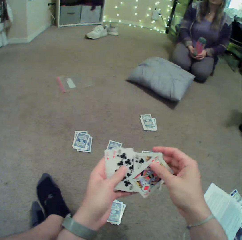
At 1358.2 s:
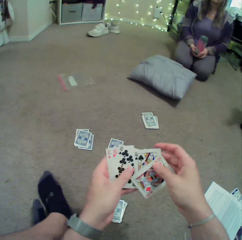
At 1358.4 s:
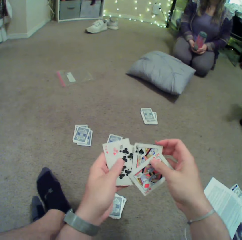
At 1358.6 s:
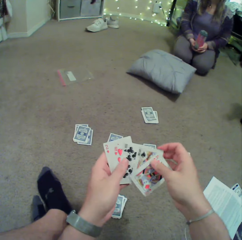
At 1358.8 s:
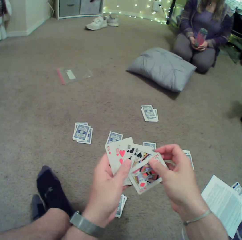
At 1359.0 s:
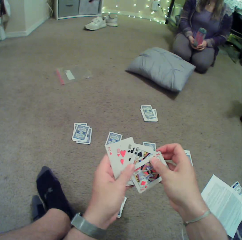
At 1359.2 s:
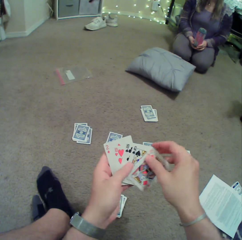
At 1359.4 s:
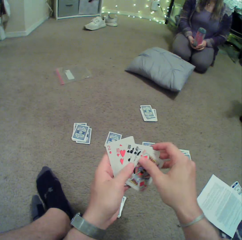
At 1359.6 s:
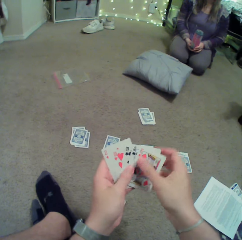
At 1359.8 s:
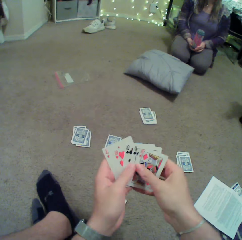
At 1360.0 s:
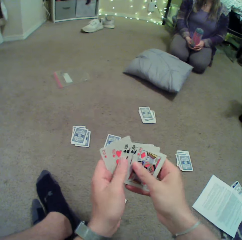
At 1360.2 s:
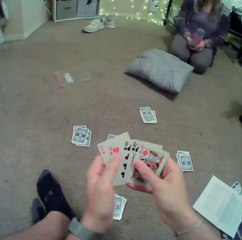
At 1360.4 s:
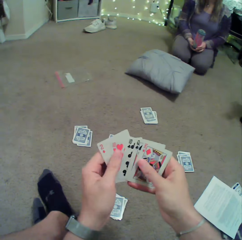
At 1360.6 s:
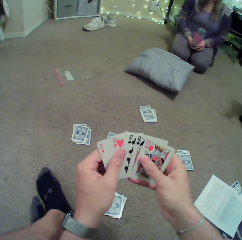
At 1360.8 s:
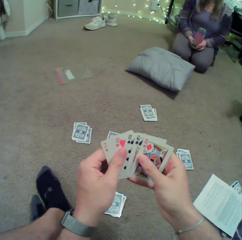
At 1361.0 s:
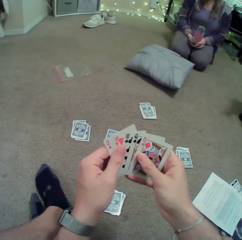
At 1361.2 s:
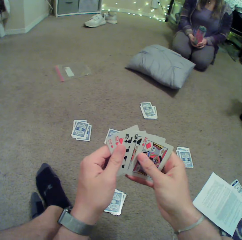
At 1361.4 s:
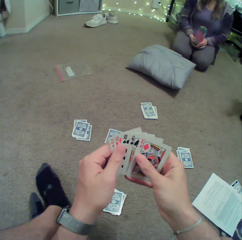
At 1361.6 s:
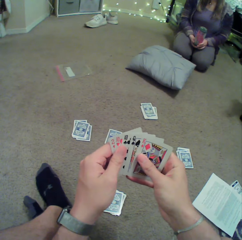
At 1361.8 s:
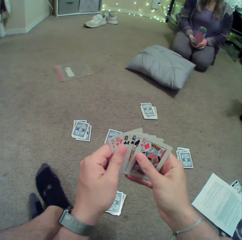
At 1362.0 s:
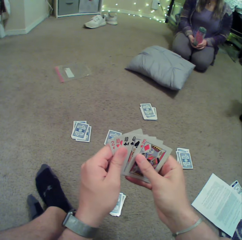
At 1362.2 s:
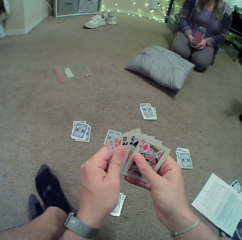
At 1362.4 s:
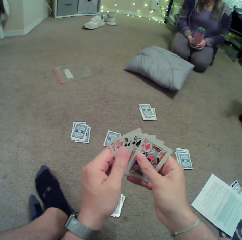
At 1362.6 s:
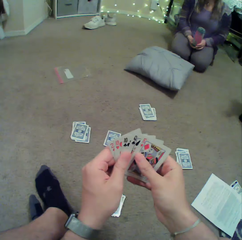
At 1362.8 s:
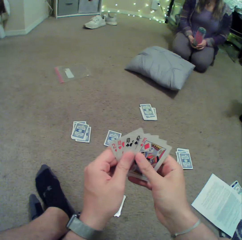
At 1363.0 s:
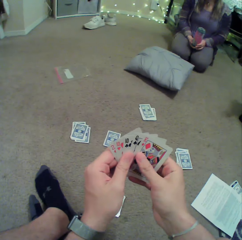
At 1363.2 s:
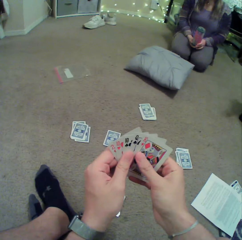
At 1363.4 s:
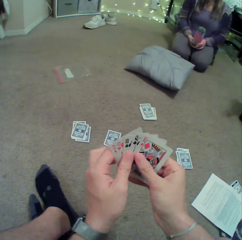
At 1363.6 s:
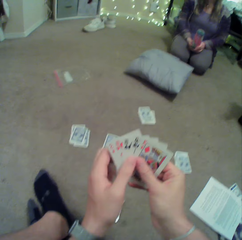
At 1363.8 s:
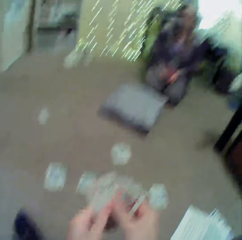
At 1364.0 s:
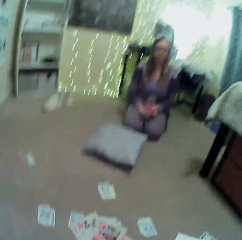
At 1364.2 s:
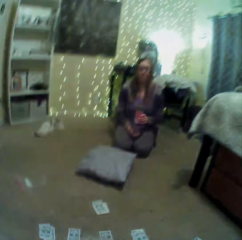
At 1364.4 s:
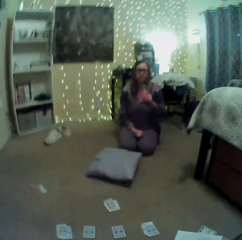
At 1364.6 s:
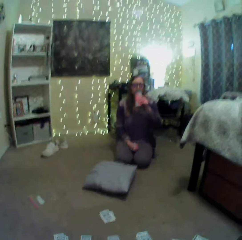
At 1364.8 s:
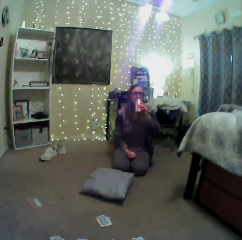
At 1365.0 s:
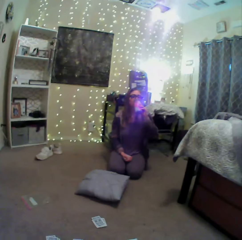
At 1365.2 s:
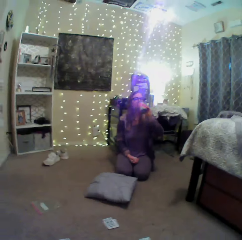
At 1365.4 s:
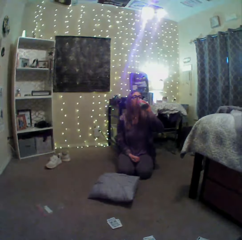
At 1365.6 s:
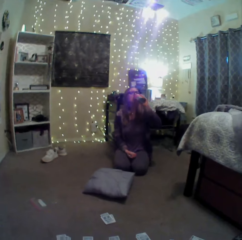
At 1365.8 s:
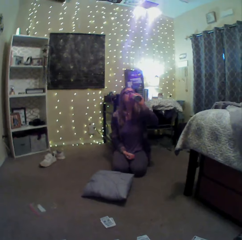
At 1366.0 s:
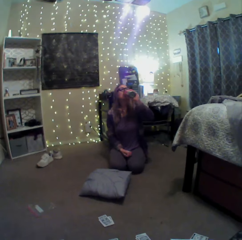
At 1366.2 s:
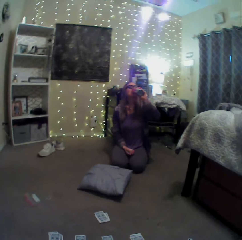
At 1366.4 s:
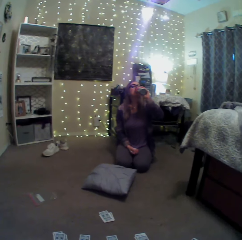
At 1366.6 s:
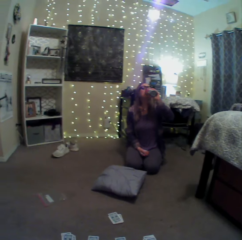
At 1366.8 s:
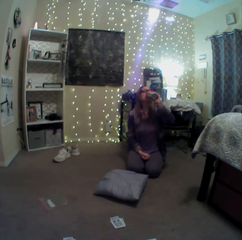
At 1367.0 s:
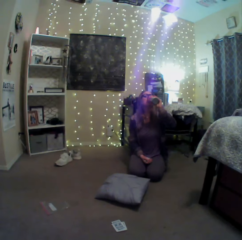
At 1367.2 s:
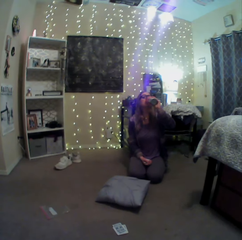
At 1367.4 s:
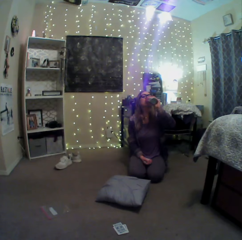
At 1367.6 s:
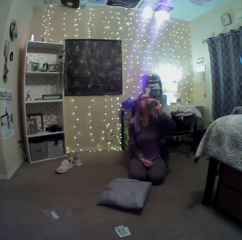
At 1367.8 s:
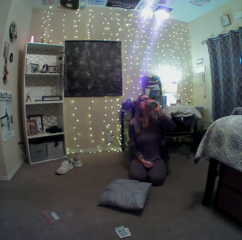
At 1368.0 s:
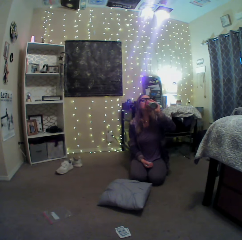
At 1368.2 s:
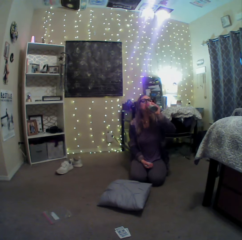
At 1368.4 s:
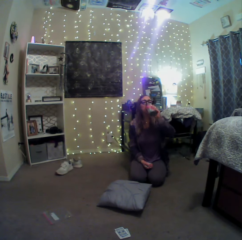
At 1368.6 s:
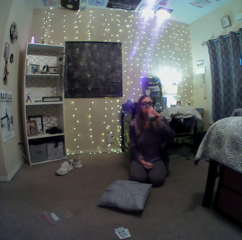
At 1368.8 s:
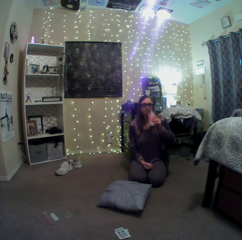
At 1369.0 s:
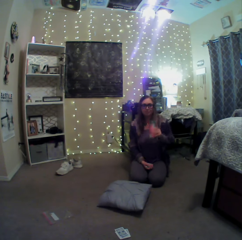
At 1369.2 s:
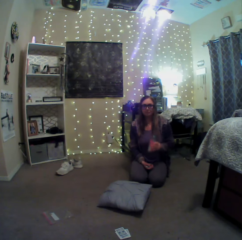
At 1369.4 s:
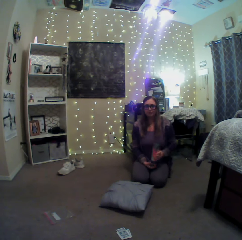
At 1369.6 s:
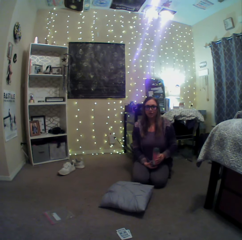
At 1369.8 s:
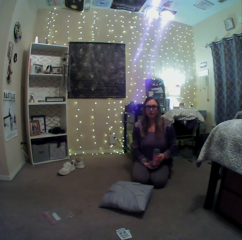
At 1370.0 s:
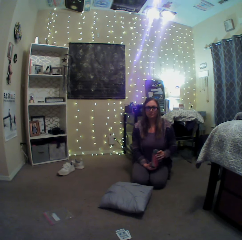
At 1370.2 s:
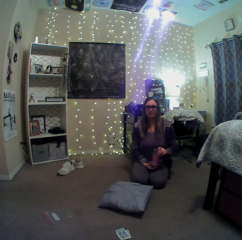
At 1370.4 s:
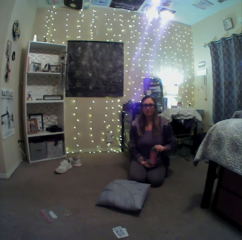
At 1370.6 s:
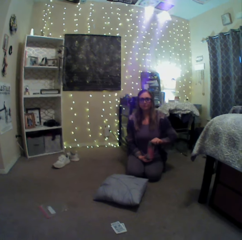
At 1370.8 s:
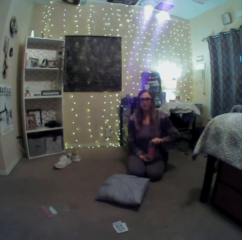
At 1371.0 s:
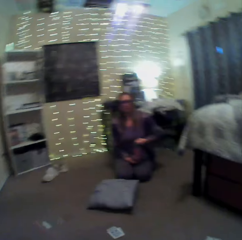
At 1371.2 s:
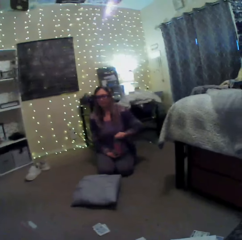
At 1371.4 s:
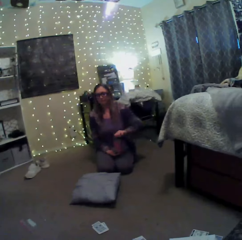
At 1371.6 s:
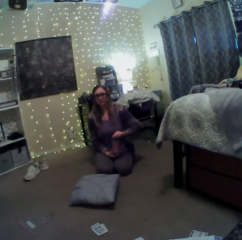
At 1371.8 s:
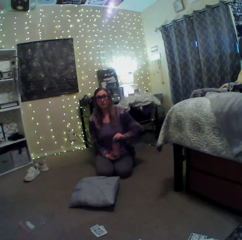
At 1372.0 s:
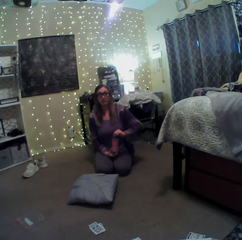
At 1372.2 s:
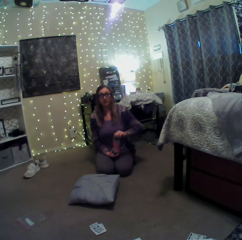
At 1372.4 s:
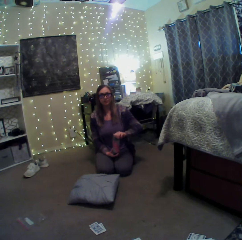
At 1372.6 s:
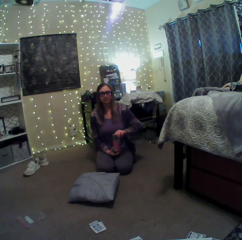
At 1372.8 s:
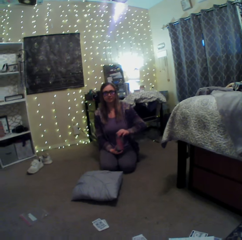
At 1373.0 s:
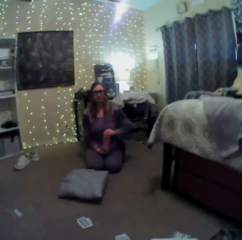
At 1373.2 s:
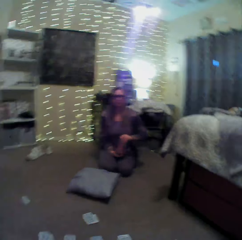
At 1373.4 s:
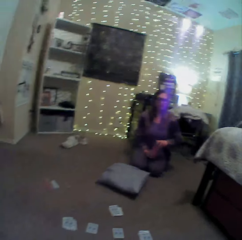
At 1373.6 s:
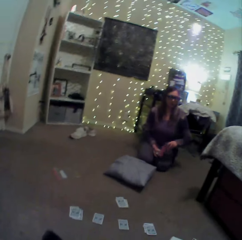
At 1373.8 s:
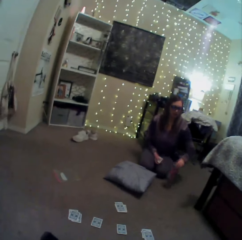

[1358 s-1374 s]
A person drinks water. The person converses with the camera wearer. The person closes the mug bottle.

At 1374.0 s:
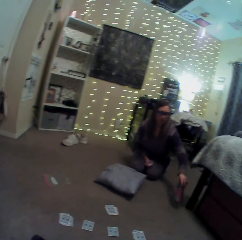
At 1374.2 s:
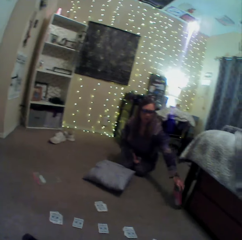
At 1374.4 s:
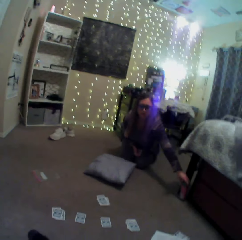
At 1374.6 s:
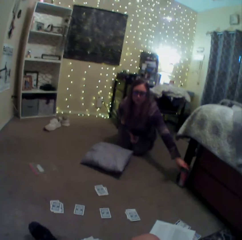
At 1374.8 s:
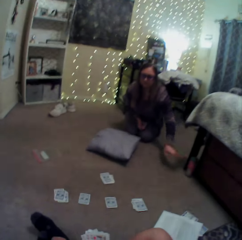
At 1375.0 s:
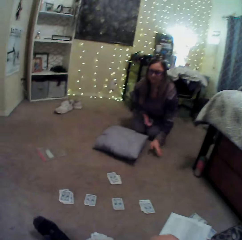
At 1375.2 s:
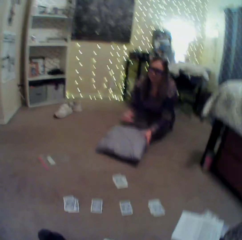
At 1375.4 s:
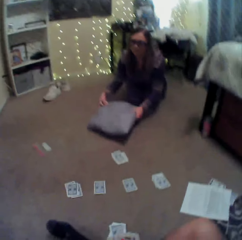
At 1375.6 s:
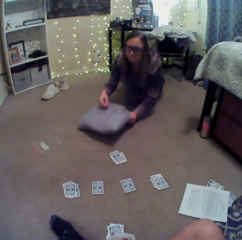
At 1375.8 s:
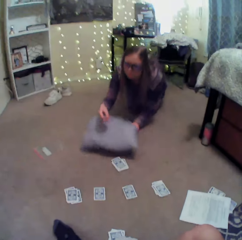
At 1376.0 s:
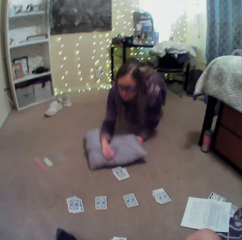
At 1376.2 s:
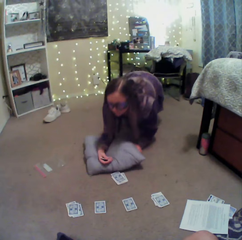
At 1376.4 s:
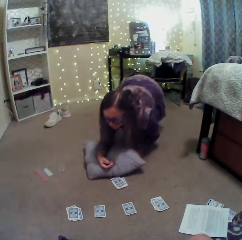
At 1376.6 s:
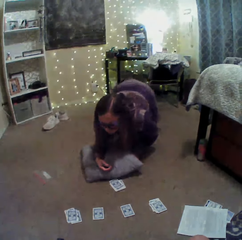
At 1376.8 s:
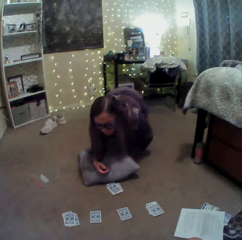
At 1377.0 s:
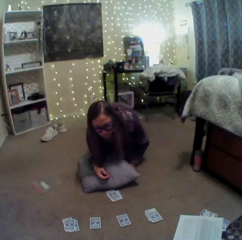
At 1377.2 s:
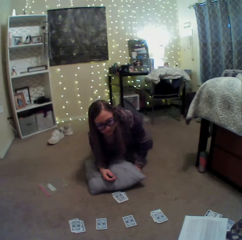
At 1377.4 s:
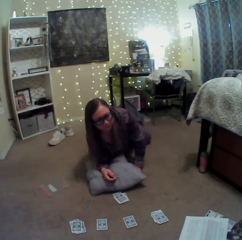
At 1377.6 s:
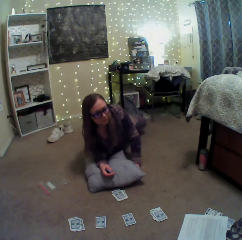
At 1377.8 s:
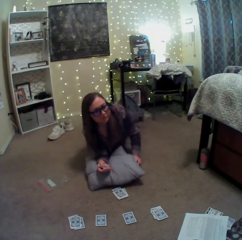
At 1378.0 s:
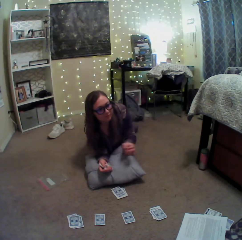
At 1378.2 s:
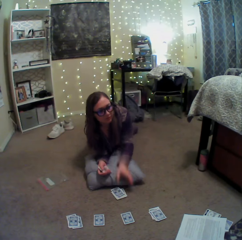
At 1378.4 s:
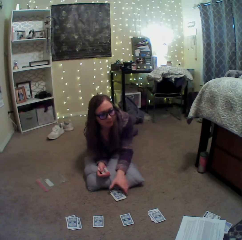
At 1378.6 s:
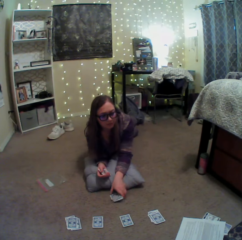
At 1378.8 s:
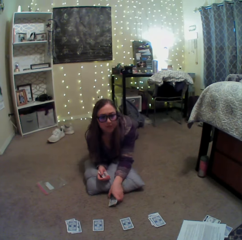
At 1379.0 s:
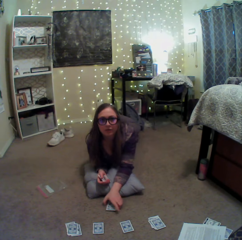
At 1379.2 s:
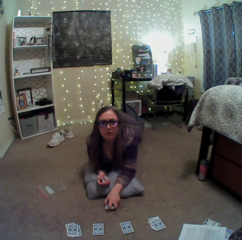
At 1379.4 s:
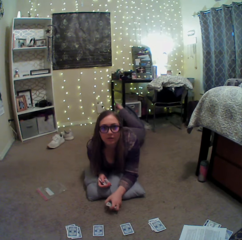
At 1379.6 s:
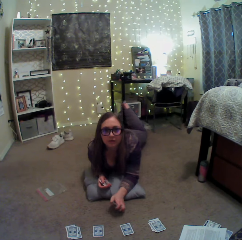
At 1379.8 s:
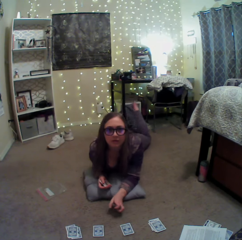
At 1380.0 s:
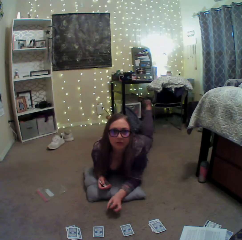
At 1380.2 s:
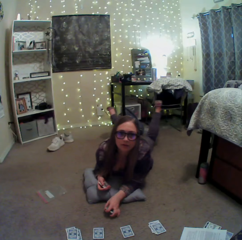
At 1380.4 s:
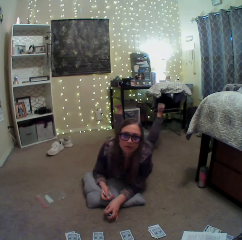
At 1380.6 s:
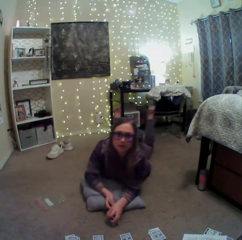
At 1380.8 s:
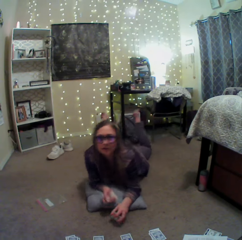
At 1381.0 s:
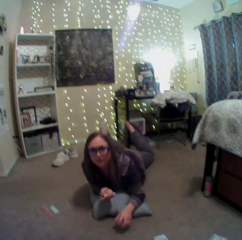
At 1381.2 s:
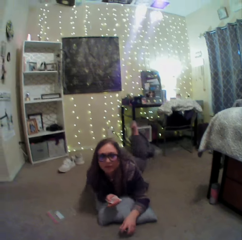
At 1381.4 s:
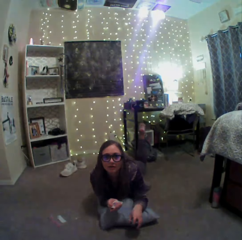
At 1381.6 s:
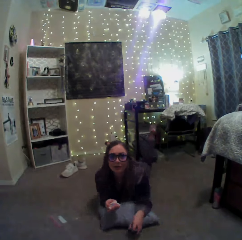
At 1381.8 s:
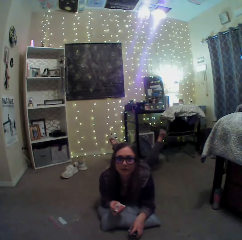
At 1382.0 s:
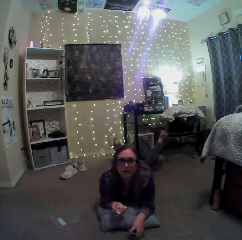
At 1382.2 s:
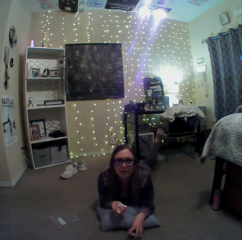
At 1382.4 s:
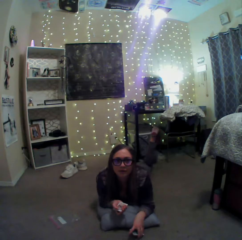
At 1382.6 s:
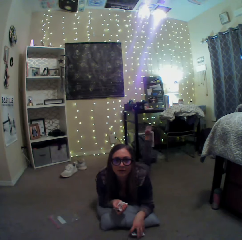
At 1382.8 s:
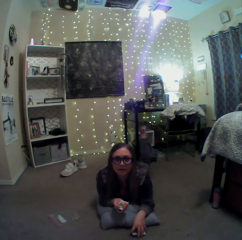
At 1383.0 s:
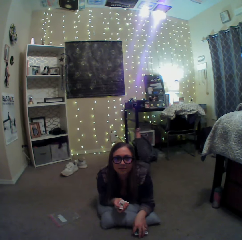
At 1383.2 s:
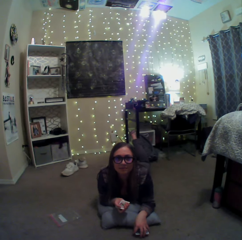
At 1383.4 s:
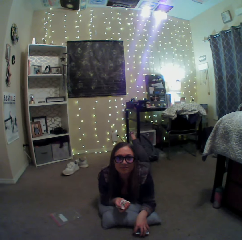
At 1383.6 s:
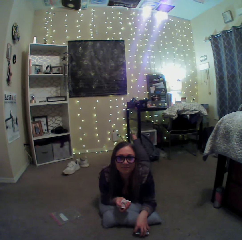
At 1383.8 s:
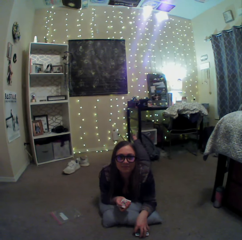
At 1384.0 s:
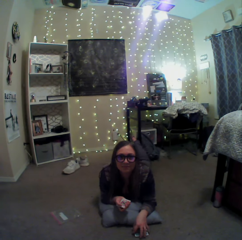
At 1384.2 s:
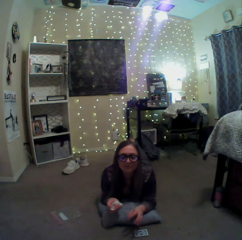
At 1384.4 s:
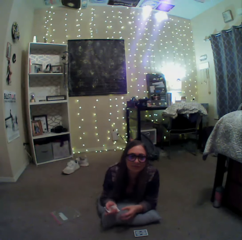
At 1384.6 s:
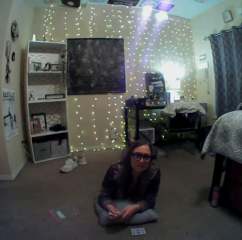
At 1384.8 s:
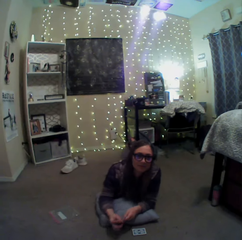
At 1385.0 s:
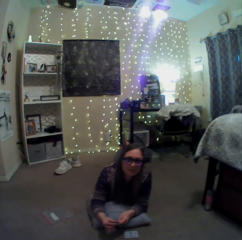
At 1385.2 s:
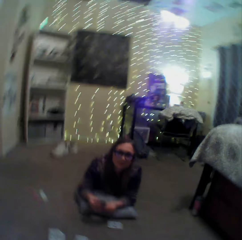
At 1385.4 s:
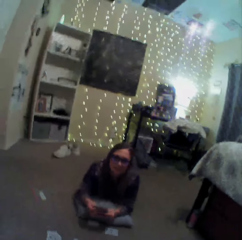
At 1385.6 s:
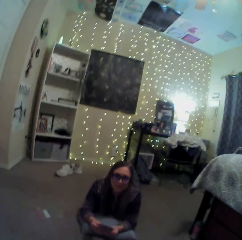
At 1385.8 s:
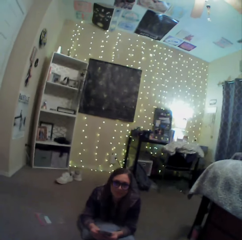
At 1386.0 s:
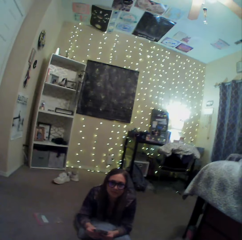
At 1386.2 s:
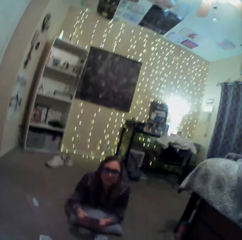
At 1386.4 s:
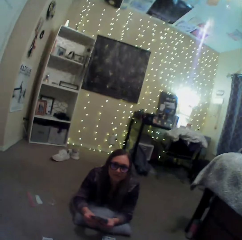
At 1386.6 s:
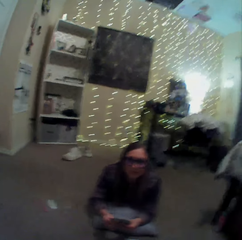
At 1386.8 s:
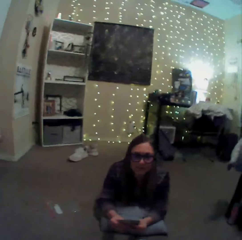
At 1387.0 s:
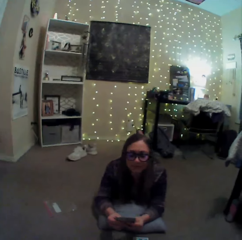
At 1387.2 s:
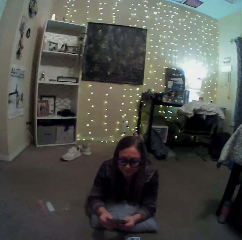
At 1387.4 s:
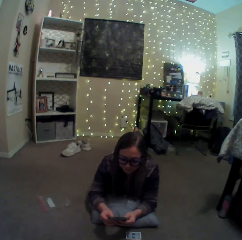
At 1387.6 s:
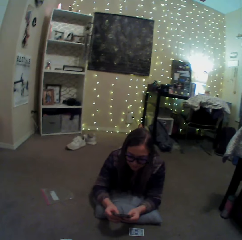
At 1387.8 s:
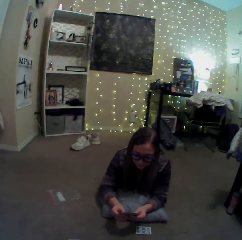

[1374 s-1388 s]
A person puts a bottle of water on the table. The person aligns a pillow on the floor, sleeps on the pillow, and picks up cards on the floor. The person converses with the camera wearer.
